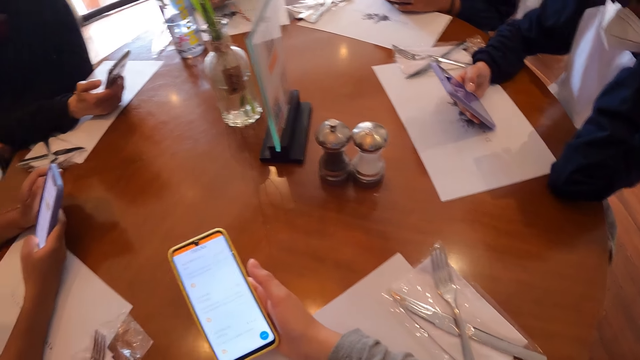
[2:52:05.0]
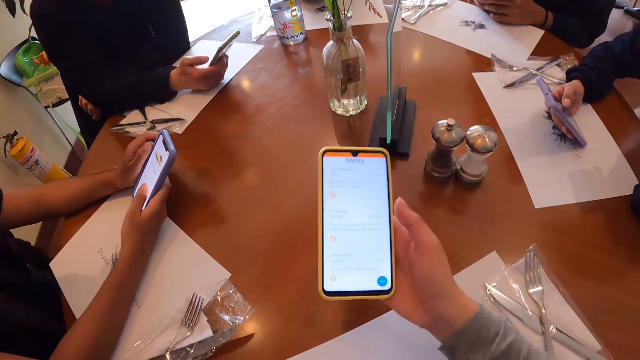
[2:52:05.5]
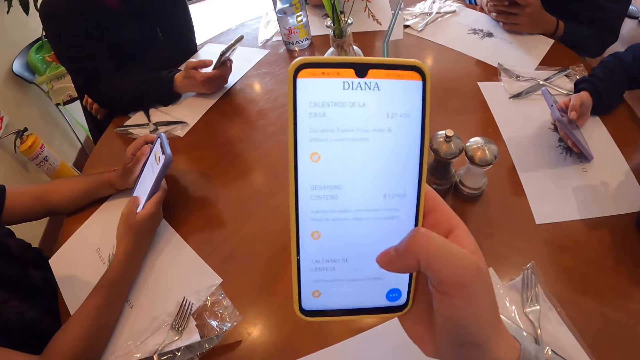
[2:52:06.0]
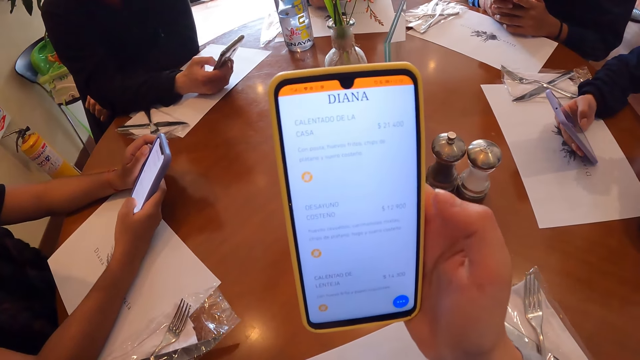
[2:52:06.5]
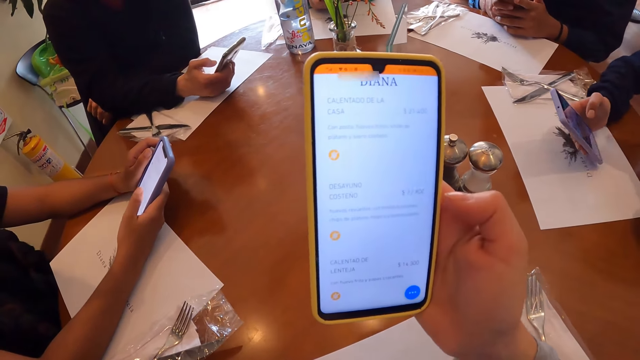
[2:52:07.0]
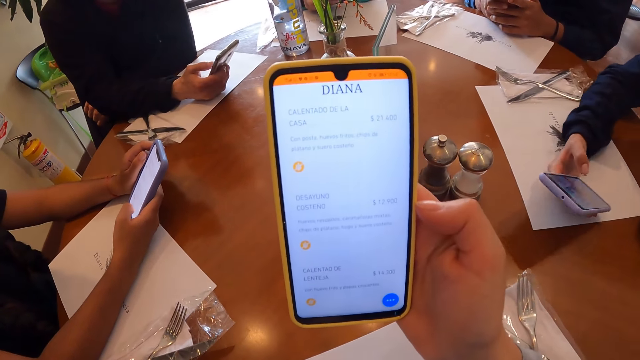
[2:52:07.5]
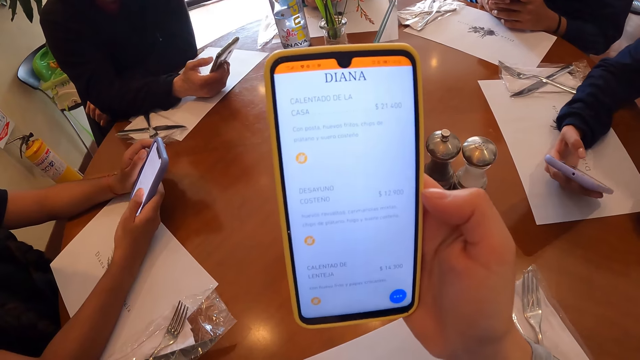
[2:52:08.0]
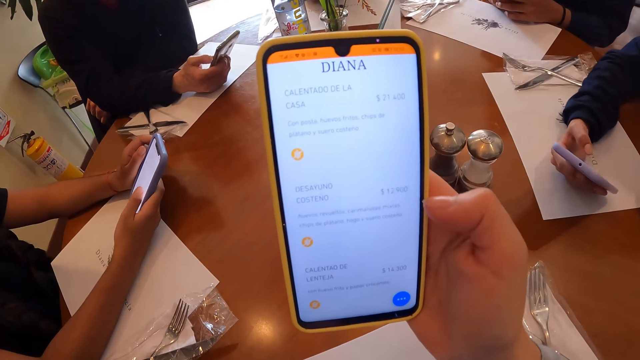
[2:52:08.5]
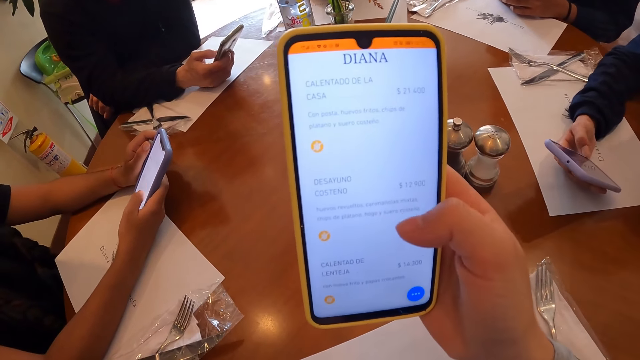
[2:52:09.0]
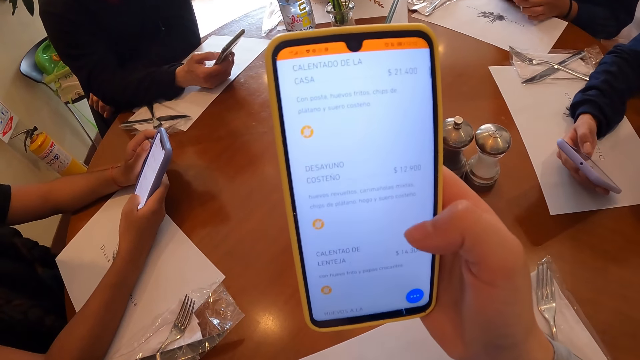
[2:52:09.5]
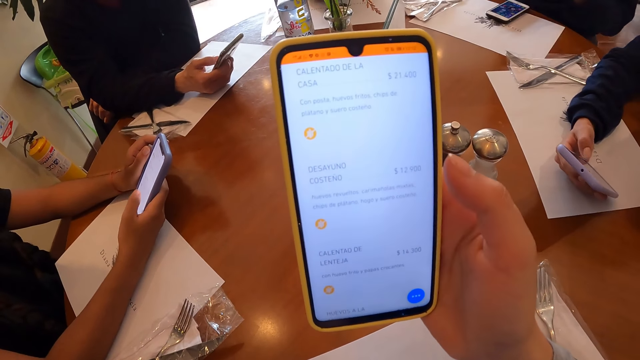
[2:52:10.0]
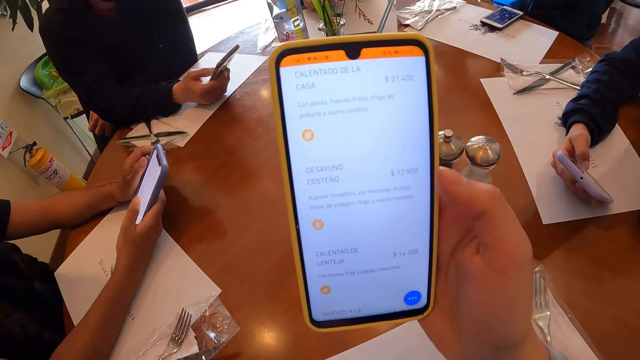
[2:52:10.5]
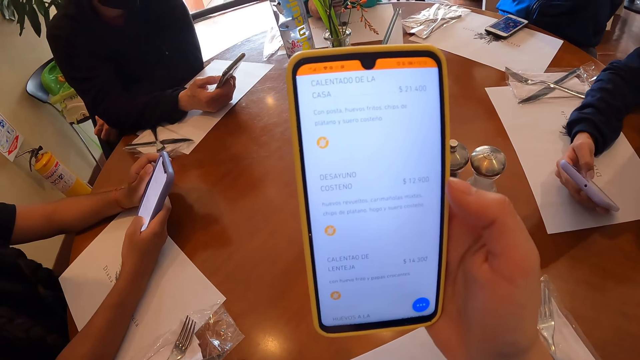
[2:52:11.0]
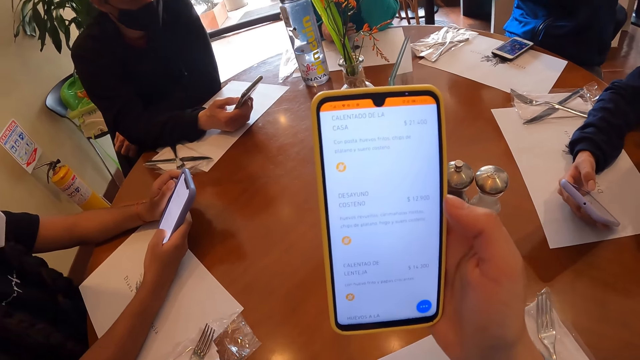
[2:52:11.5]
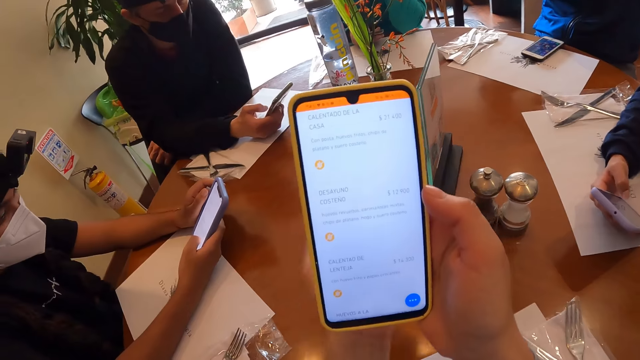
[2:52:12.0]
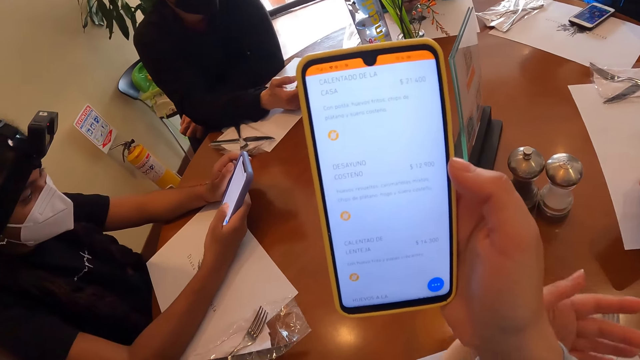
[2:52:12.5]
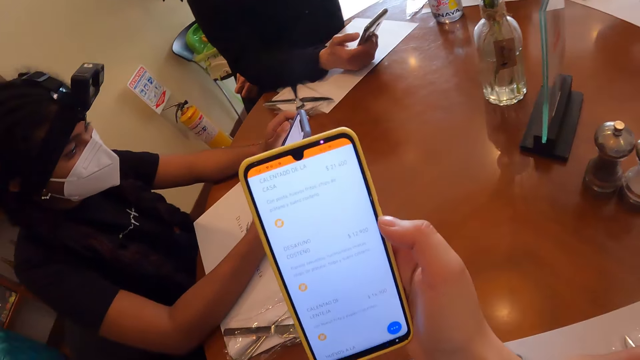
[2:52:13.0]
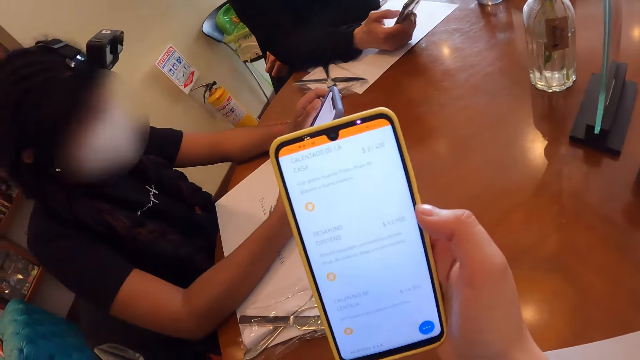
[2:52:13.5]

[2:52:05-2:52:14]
A person operates the phone in her hand. Another person operates the phone in her hand. A third person operates the phone in her hand. The camera wearer operates the phone in her hand. A man drops the phone on the table with his left hand. The camera wearer stares at the phone in her hand.

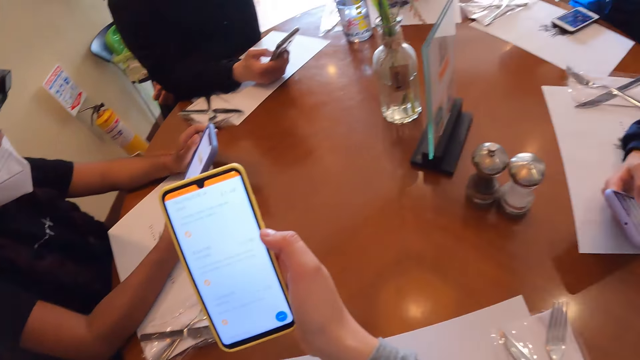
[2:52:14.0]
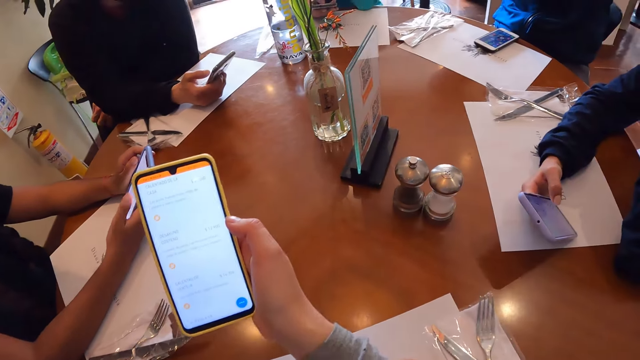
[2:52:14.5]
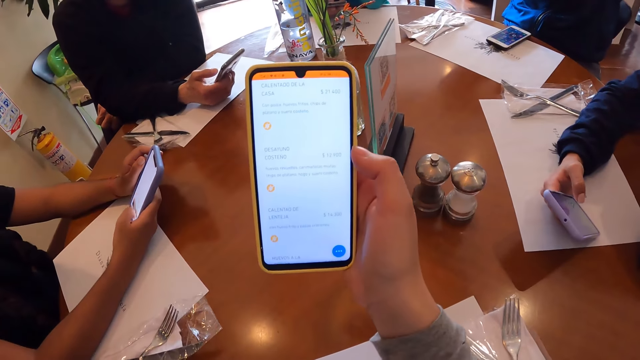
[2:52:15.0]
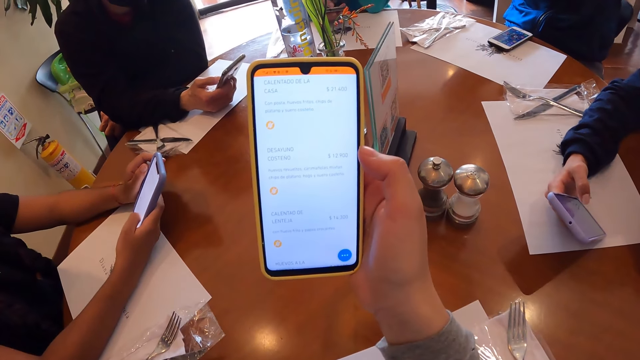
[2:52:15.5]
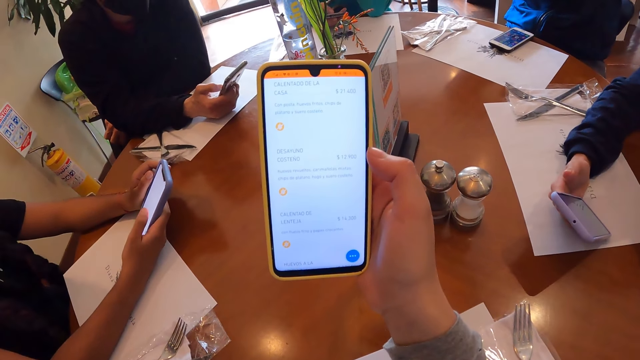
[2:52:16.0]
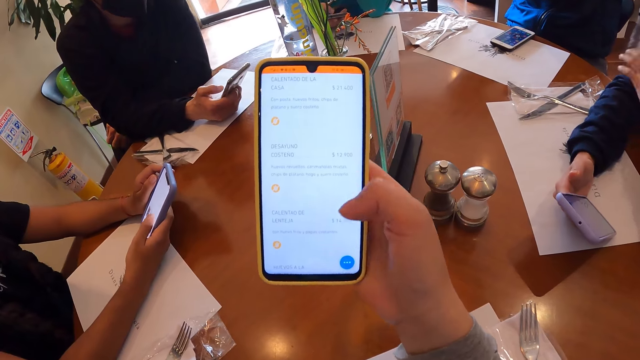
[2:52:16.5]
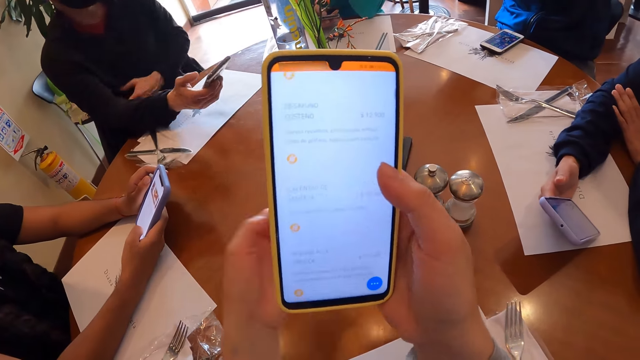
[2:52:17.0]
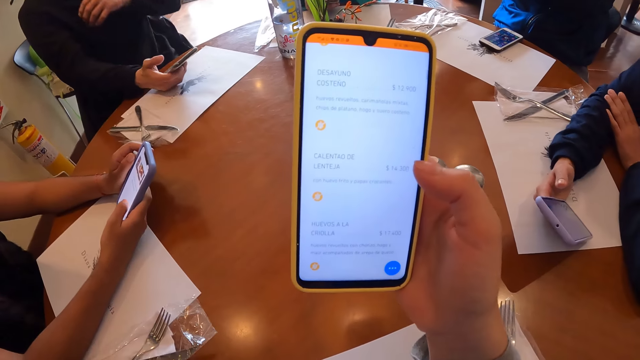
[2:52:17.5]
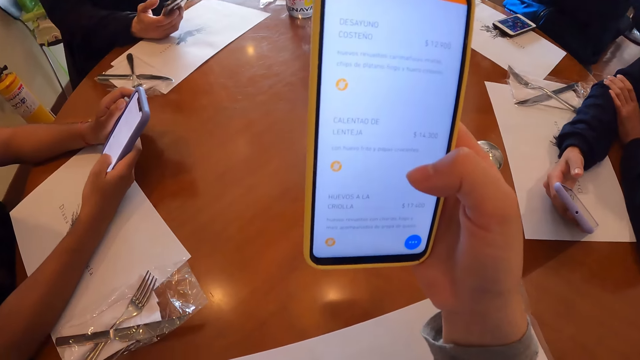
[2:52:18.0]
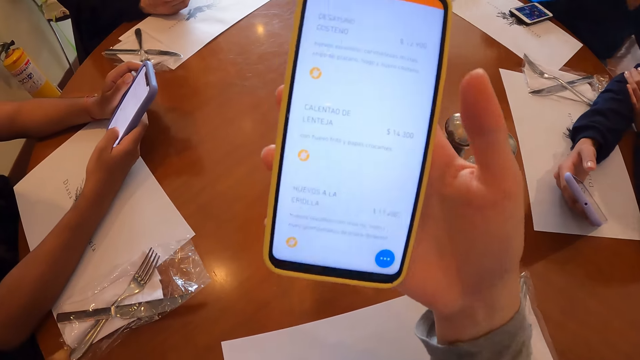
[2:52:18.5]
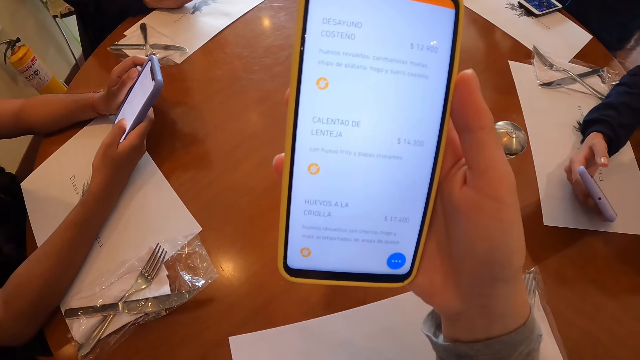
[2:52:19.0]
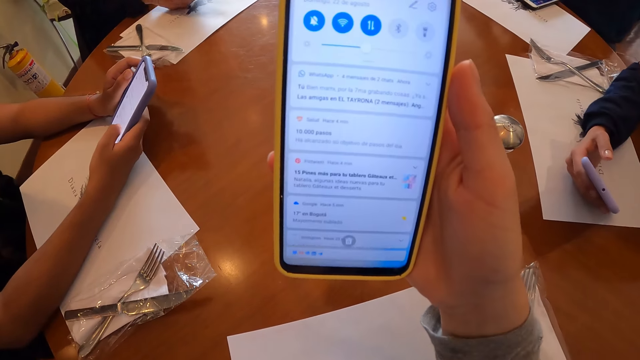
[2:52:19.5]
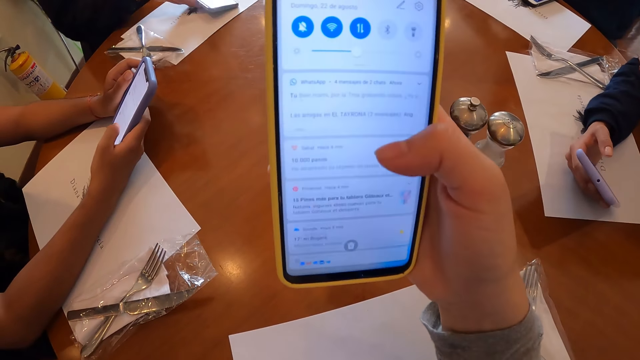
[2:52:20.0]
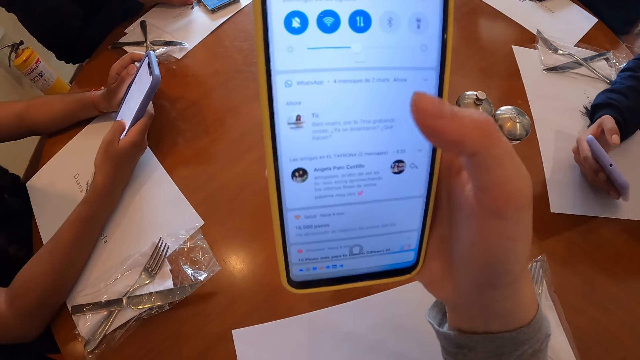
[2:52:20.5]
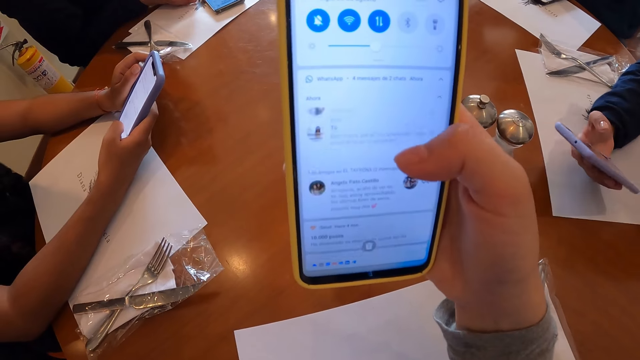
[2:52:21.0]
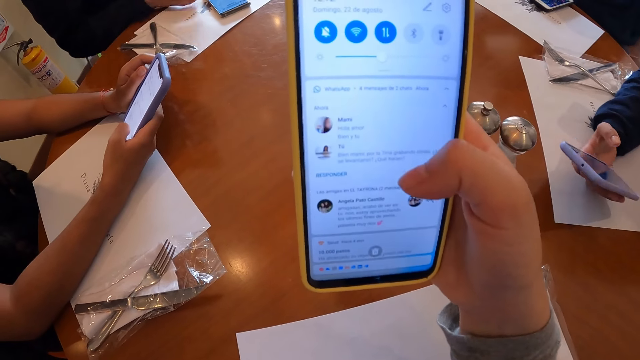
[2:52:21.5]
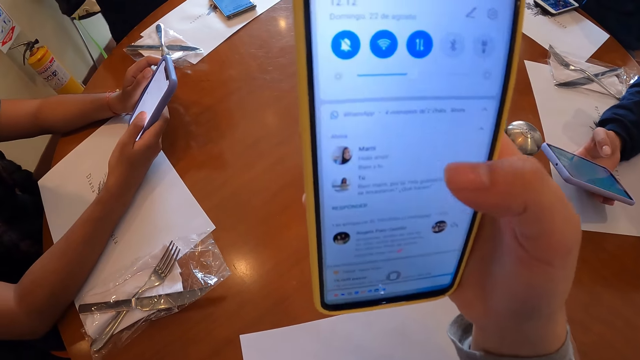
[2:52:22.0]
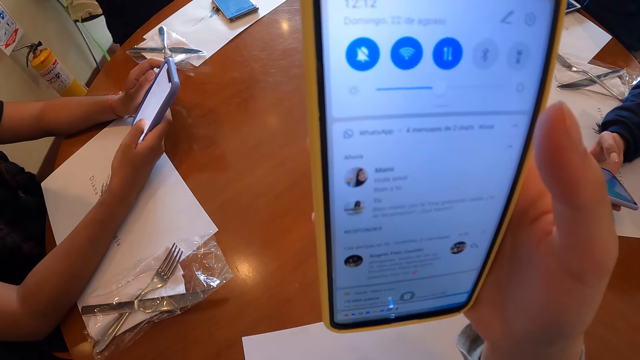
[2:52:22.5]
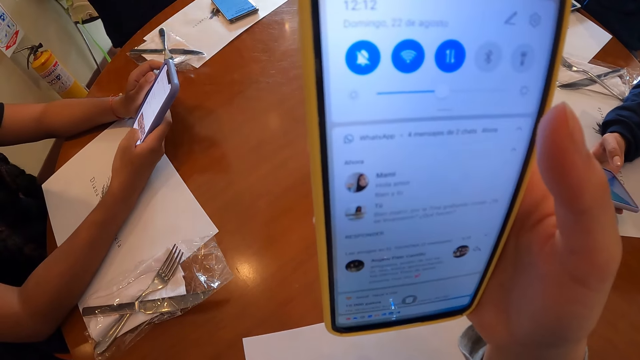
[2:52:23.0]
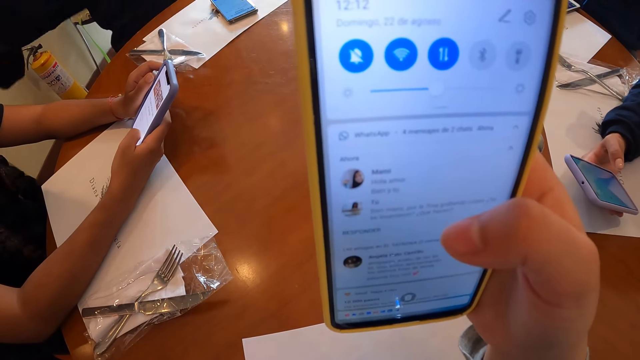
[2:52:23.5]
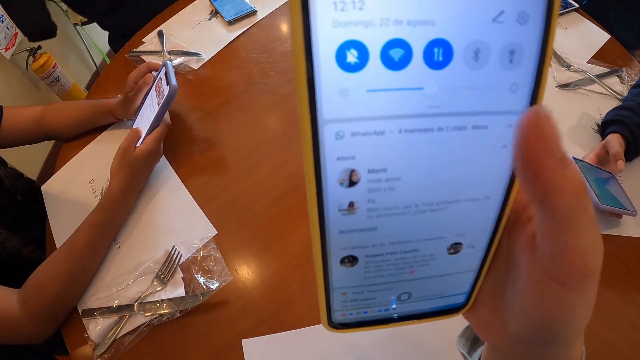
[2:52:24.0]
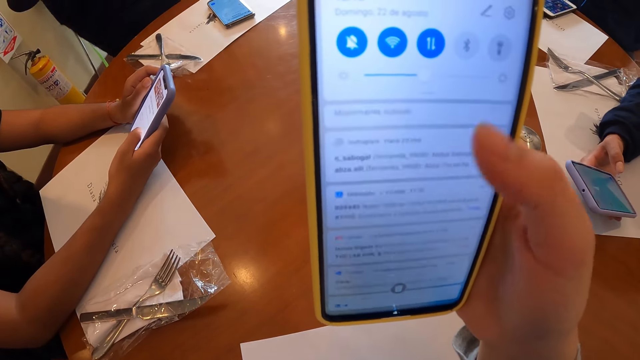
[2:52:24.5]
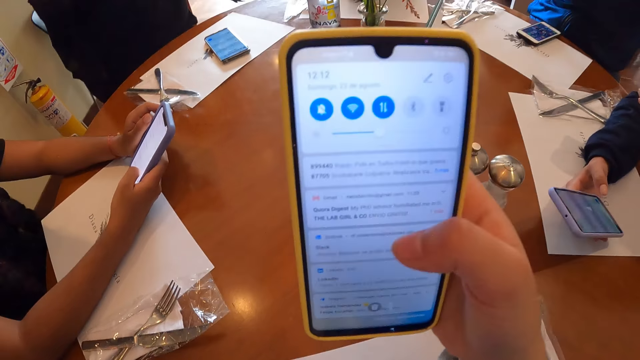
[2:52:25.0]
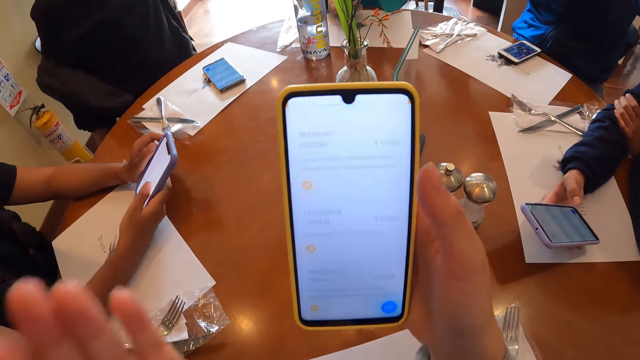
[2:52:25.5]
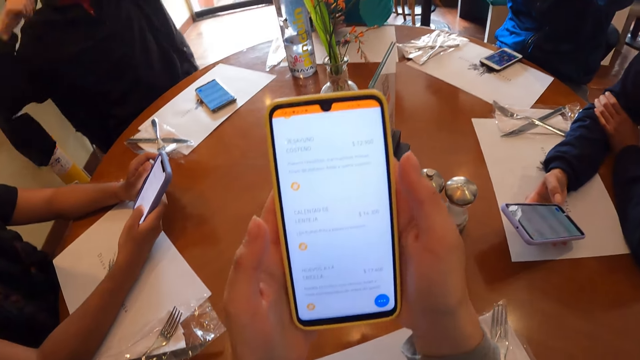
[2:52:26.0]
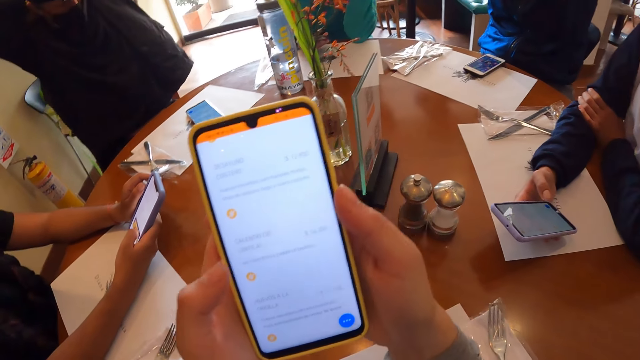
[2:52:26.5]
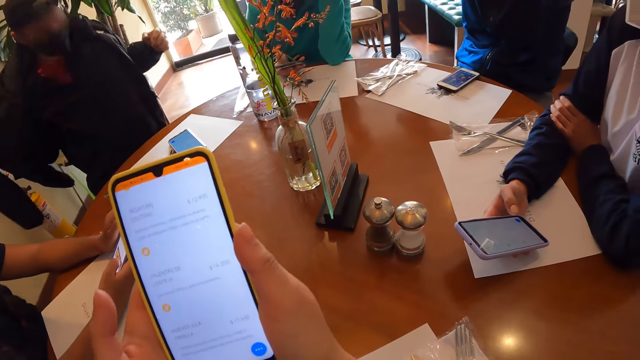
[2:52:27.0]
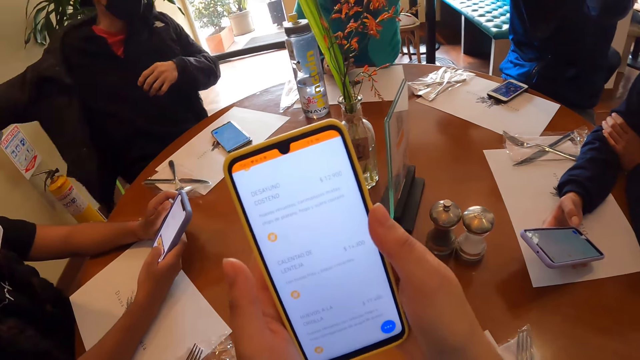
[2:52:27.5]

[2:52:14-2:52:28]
A person operates the phone in her hand. The camera wearer stares at the phone in her hands. She bites her left fingernails. A man drops the phone on the table with his right hand. The man wears a jacket with both hands at the table.
